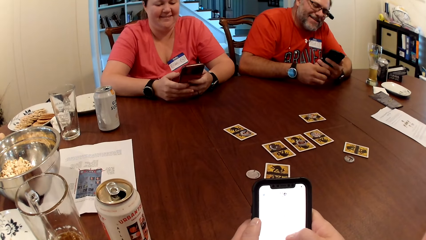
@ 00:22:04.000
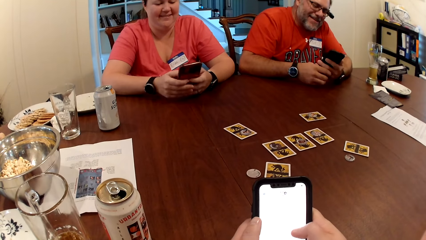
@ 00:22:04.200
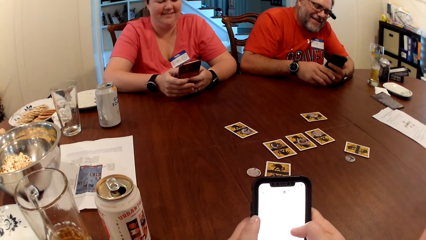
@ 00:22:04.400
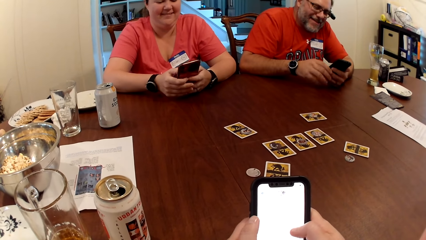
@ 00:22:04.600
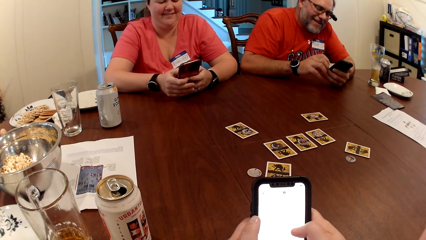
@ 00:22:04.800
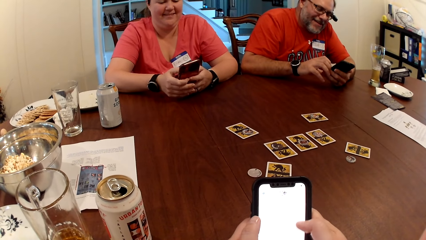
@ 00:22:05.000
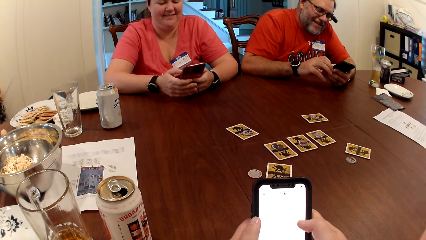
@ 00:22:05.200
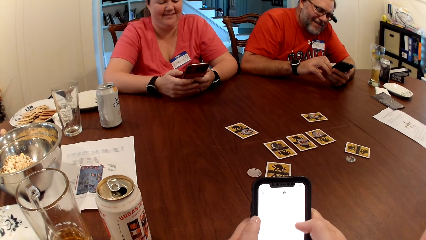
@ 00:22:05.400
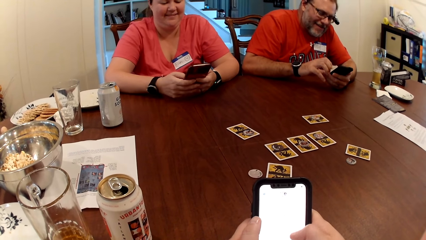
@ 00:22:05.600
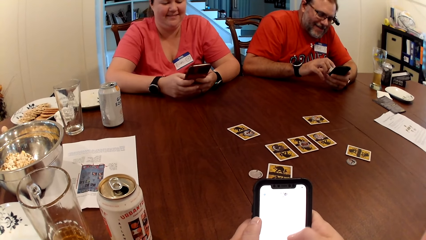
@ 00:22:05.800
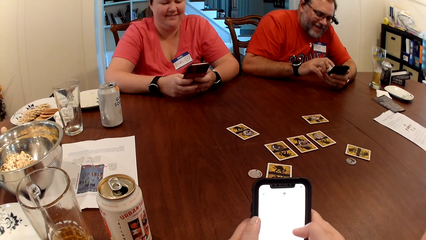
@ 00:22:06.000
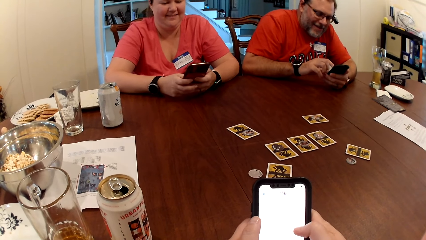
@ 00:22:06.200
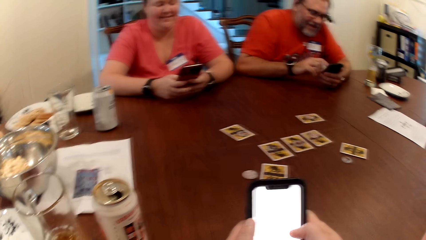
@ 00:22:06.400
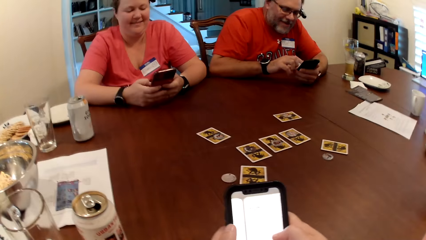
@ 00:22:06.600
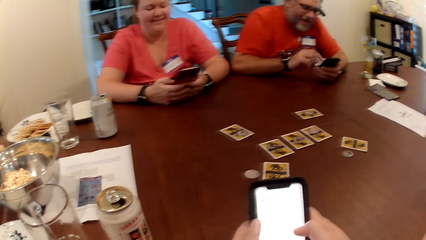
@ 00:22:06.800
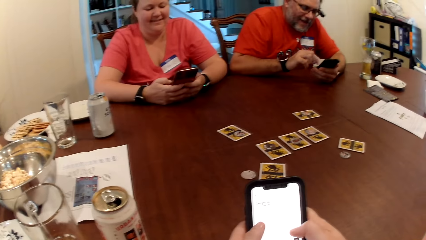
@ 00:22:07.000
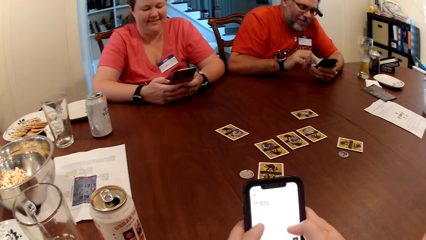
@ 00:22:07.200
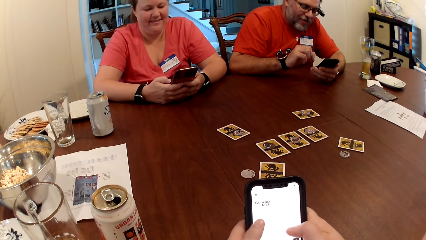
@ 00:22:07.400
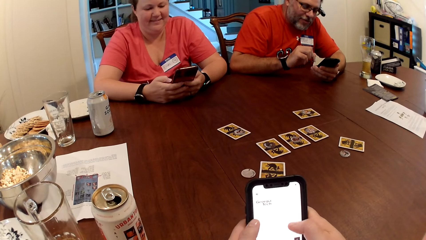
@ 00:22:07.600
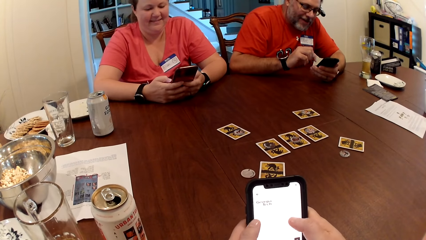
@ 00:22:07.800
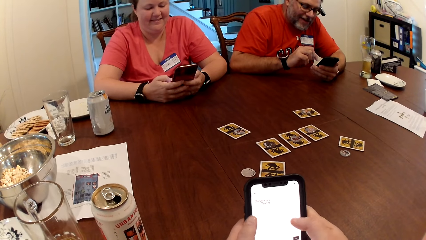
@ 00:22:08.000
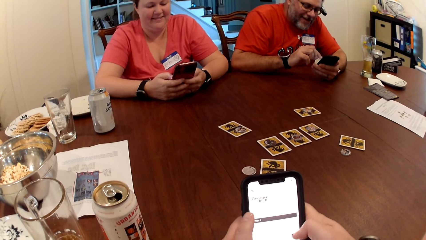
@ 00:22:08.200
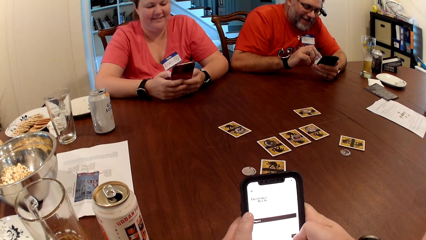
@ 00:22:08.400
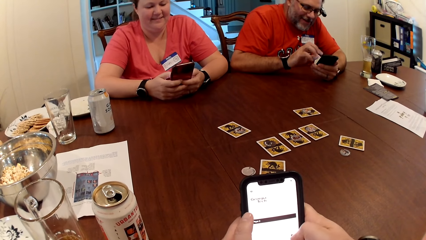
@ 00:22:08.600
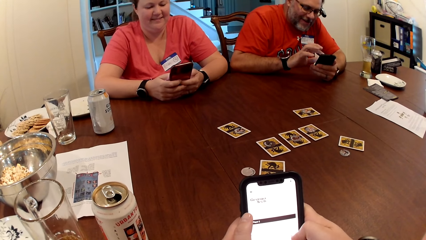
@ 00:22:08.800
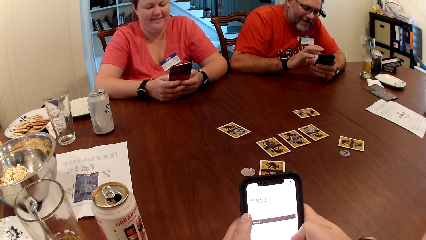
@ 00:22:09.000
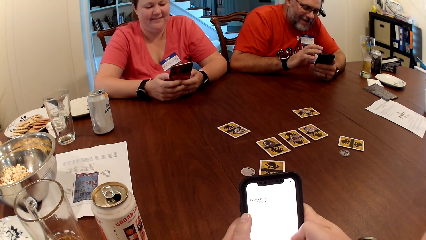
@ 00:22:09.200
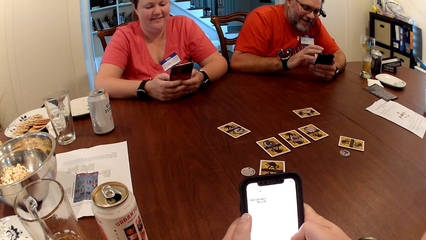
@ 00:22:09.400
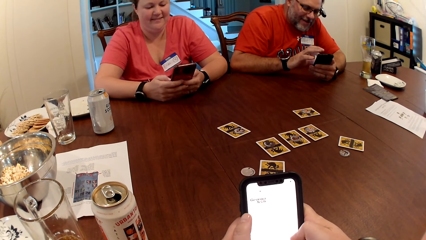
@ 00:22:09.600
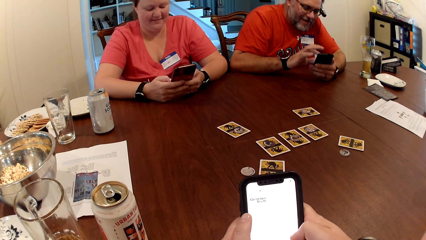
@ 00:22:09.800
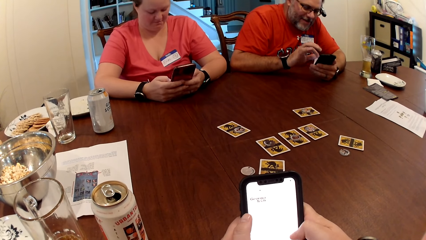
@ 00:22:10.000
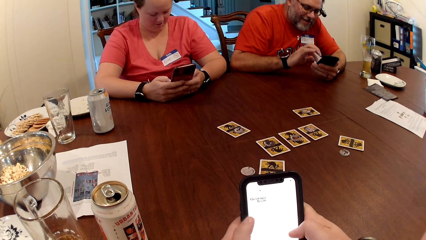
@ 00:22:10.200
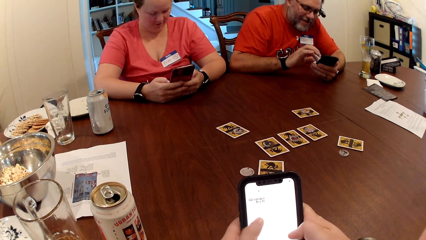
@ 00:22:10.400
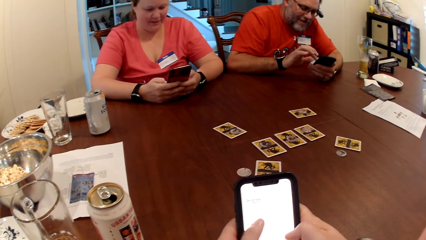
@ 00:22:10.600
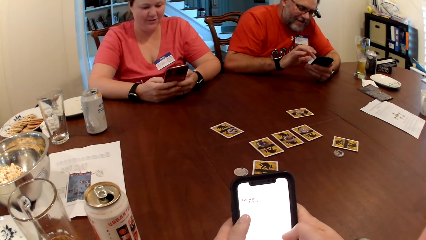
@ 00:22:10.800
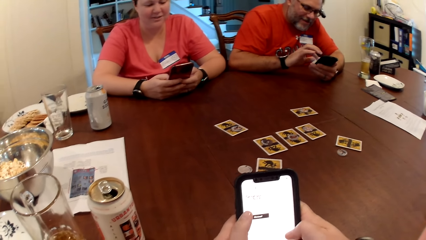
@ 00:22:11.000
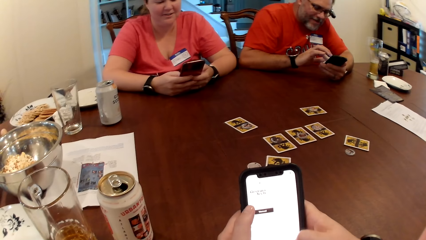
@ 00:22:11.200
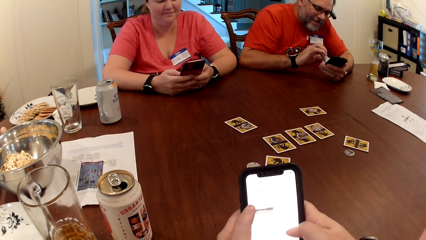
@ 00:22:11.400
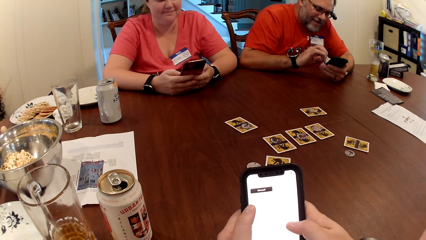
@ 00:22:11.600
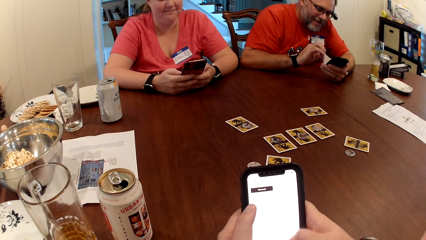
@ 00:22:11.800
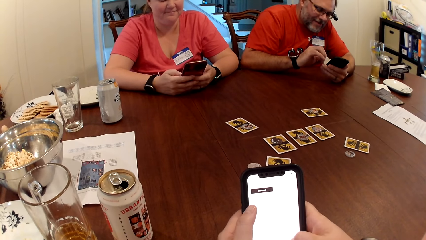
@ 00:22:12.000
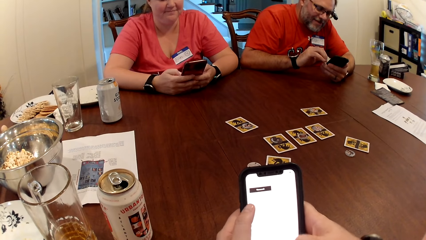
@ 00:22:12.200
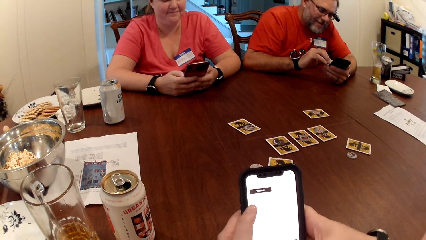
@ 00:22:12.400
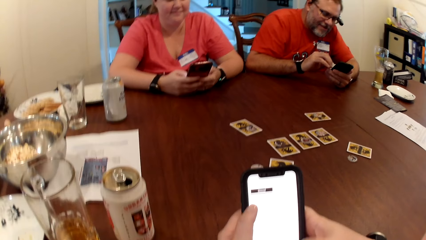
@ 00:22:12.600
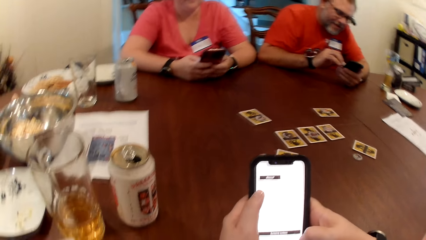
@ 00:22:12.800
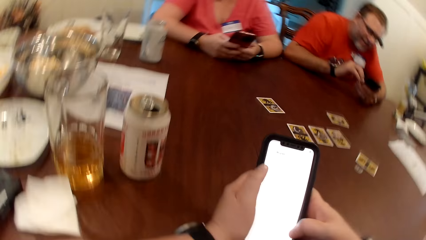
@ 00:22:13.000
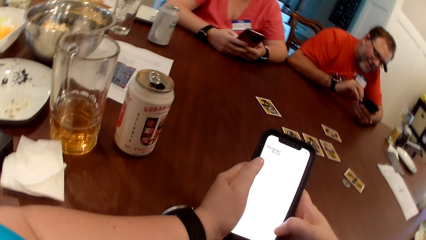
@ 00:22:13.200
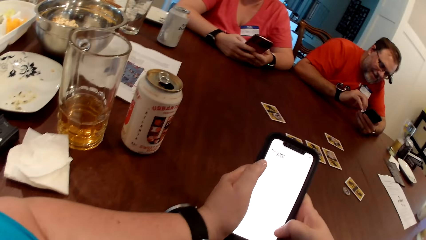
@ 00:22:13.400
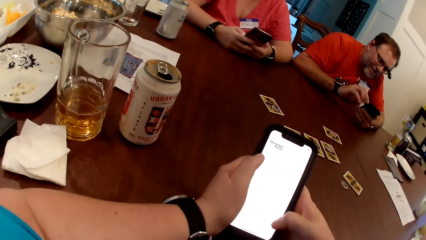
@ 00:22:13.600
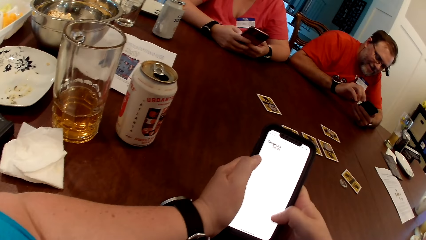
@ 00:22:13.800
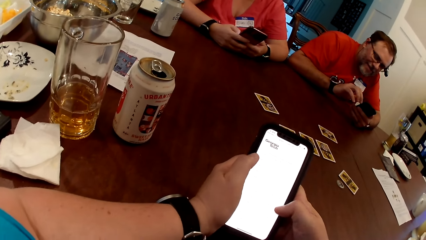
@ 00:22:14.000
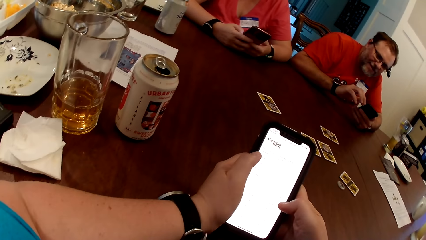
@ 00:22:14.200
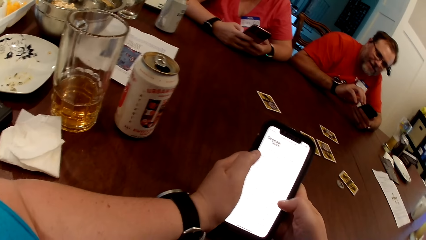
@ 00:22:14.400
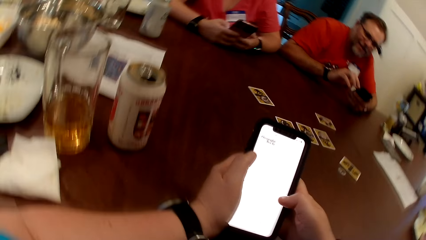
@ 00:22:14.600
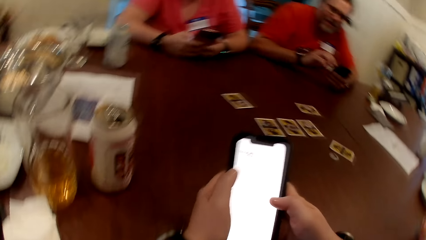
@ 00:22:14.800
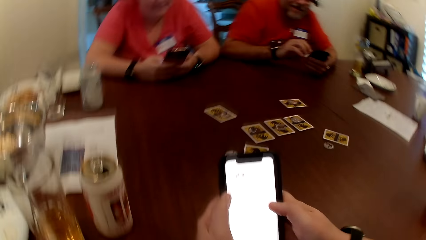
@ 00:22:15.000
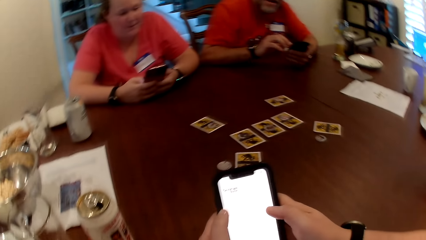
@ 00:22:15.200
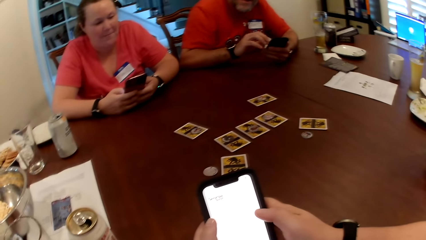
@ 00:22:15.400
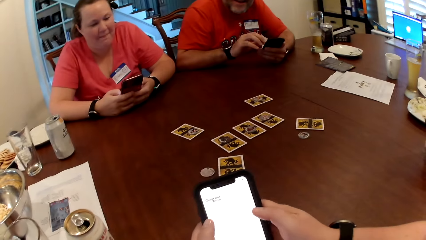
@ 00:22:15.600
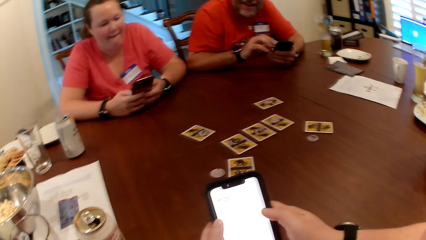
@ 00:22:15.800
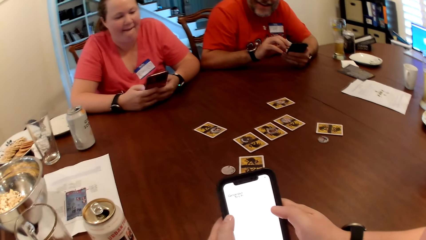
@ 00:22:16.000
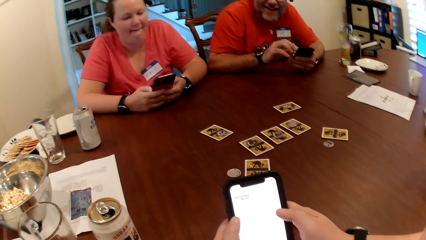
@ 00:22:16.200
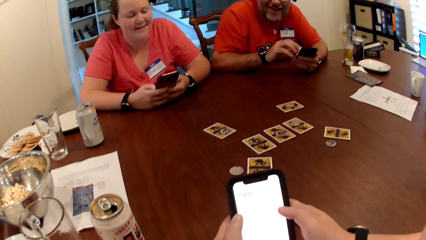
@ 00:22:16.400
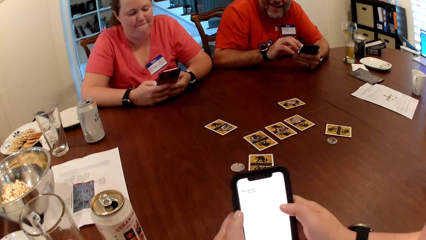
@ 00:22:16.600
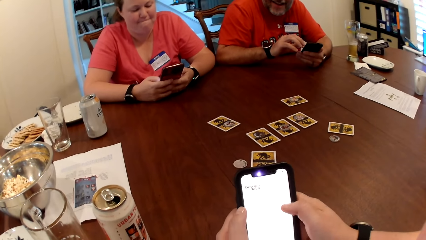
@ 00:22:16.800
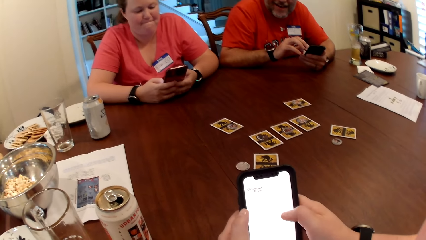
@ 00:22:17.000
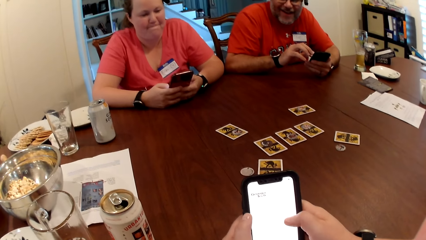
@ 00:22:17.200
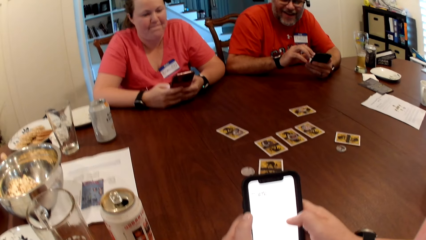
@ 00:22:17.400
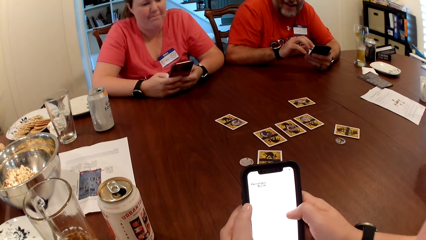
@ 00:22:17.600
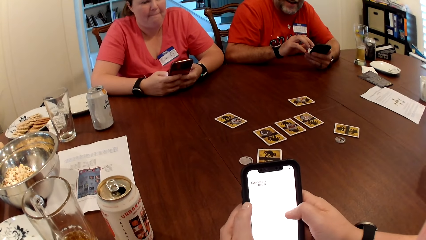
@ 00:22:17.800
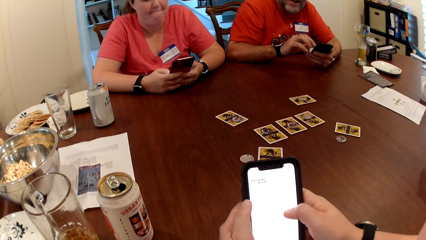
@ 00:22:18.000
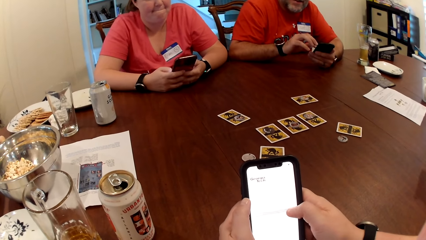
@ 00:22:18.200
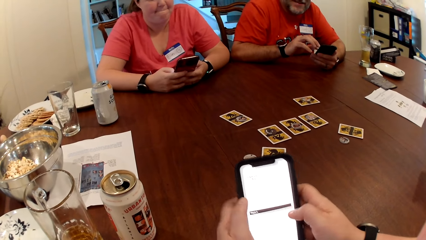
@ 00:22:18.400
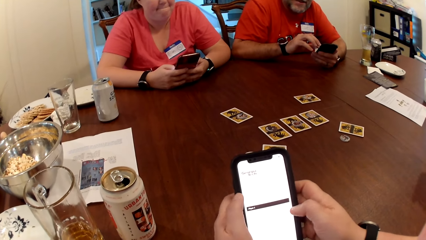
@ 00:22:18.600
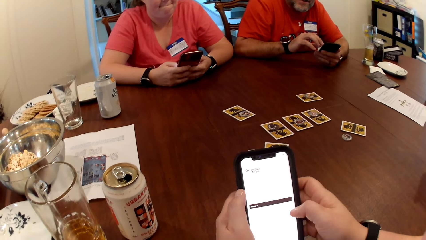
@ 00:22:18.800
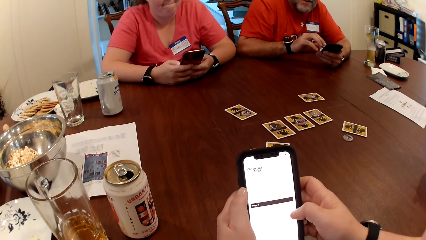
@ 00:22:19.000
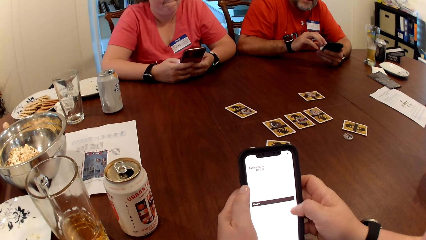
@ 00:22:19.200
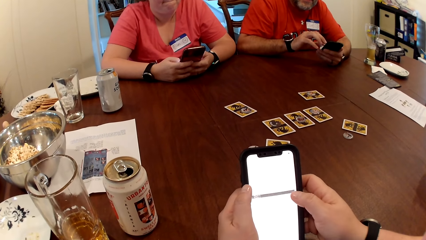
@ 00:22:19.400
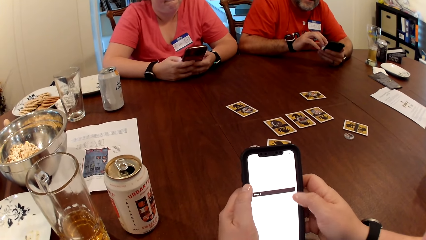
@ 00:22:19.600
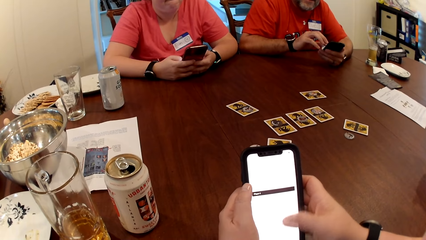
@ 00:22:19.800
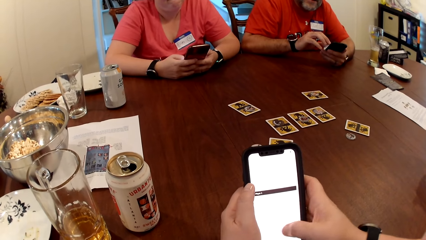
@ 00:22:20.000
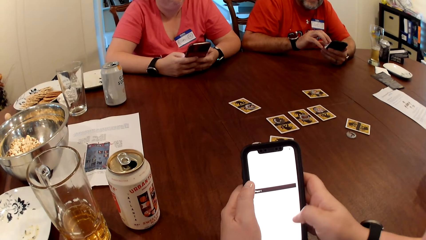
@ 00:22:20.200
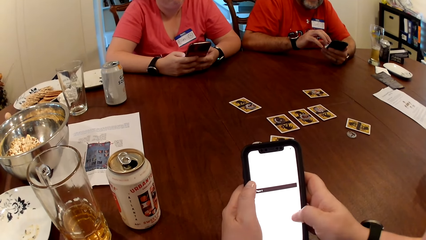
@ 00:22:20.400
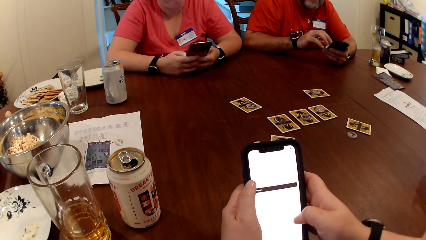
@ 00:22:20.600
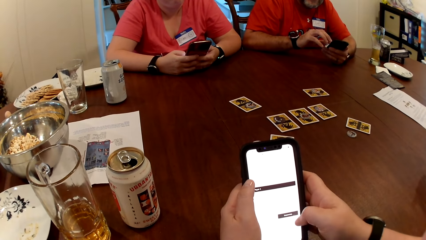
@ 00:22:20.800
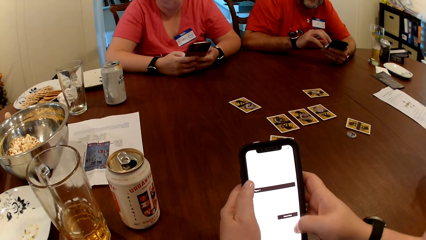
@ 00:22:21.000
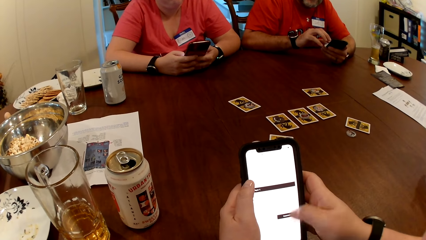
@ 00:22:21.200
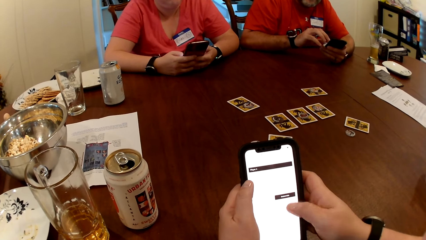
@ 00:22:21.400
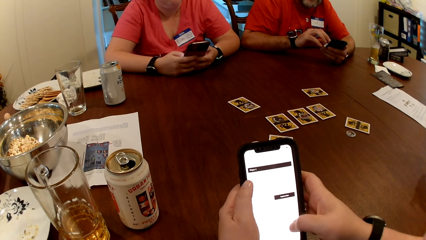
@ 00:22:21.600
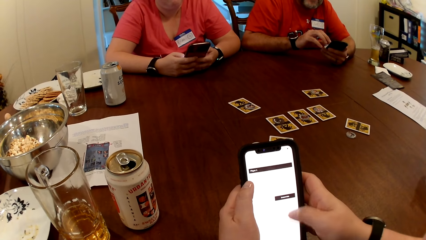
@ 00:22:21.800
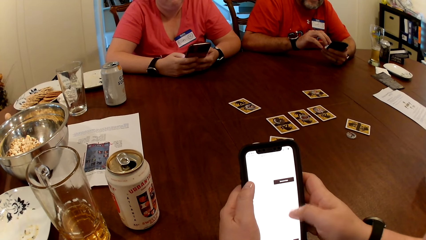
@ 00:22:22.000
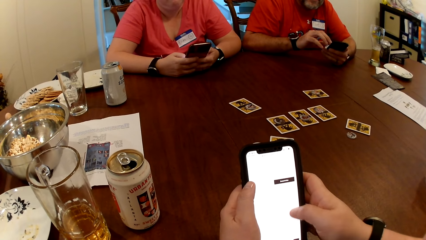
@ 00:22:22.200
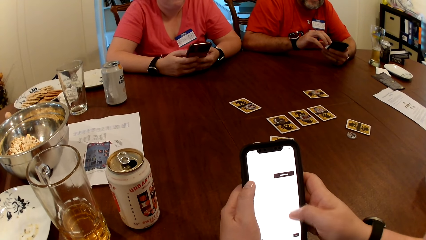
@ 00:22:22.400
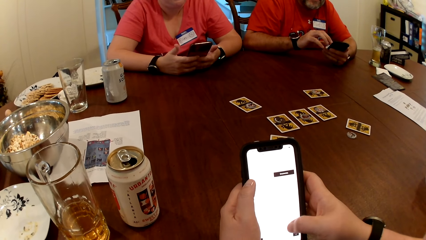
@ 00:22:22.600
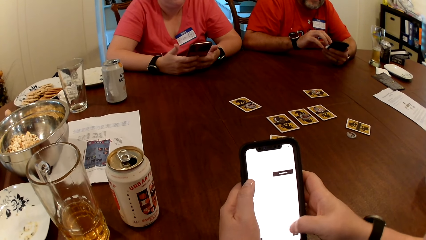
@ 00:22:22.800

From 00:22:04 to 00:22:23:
A man operates a mobile phone. The camera wearer operates a mobile phone. A lady operates a mobile phone. The camera wearer looks around a room. The man interacts with the camera wearer. The camera wearer operates the mobile phone.
